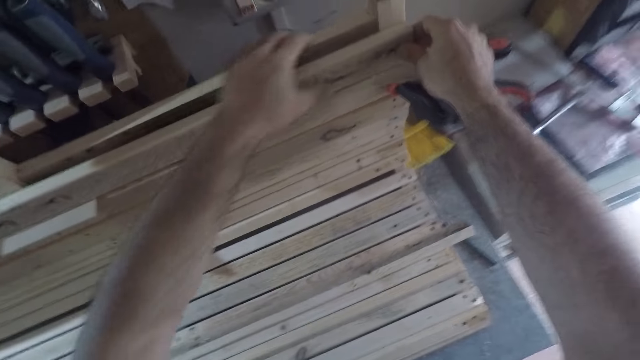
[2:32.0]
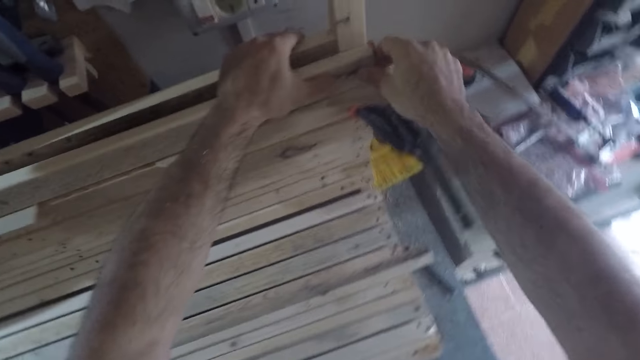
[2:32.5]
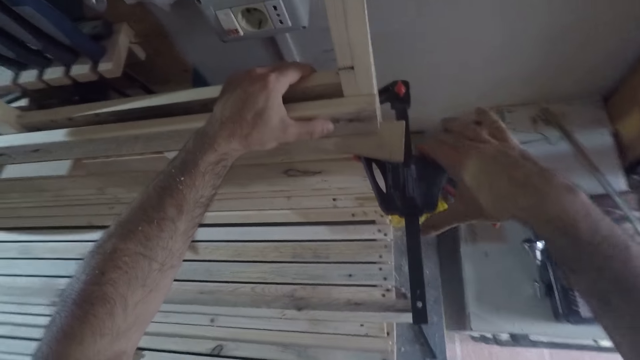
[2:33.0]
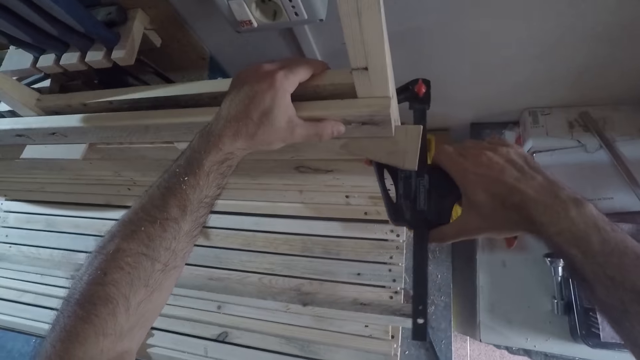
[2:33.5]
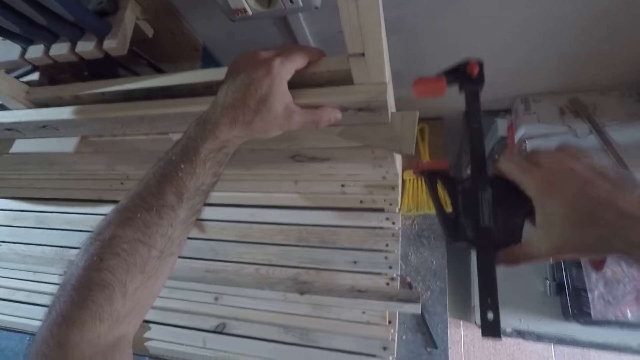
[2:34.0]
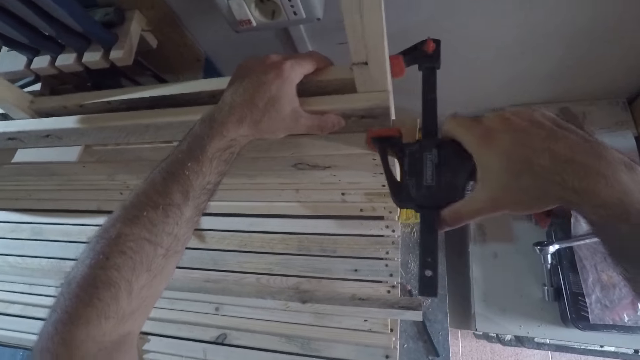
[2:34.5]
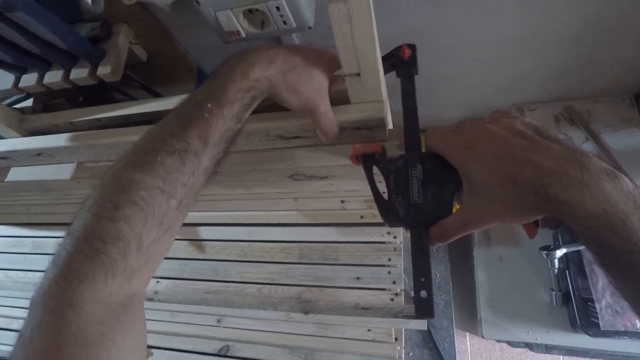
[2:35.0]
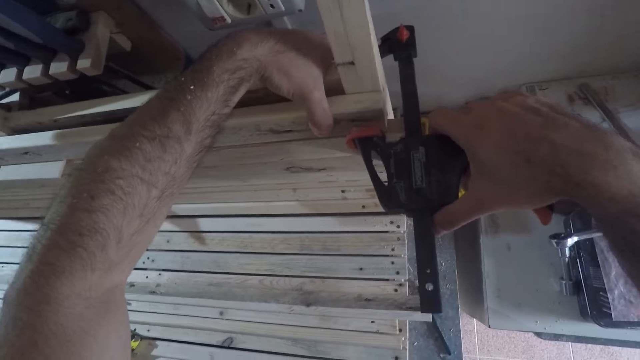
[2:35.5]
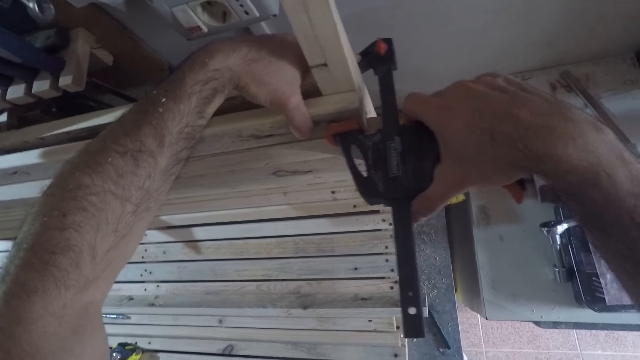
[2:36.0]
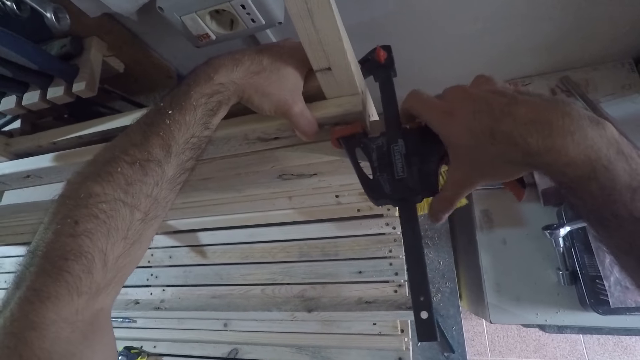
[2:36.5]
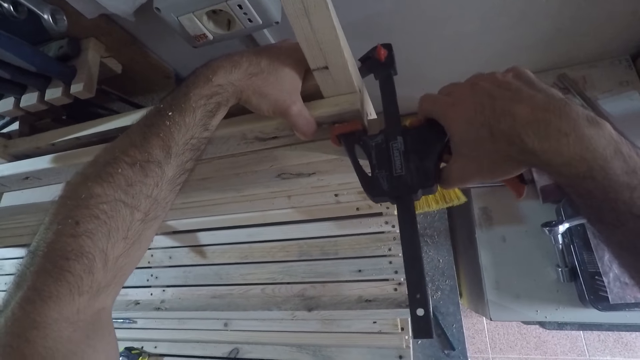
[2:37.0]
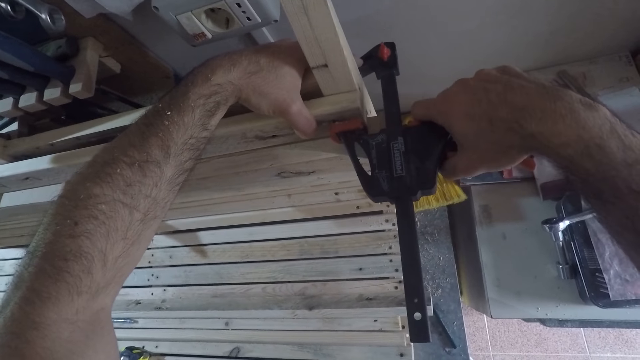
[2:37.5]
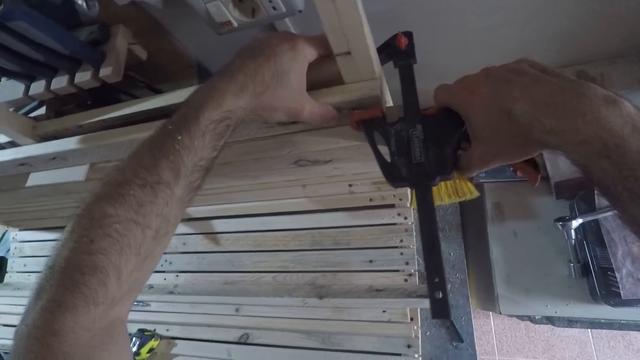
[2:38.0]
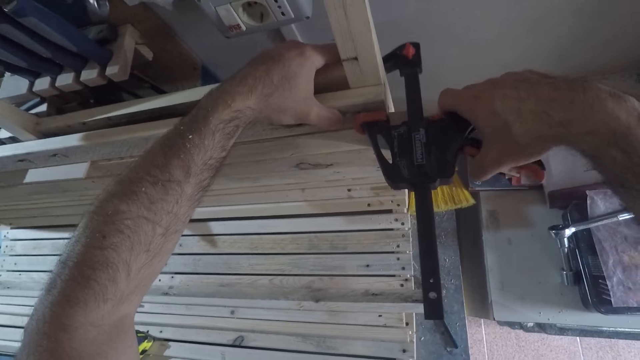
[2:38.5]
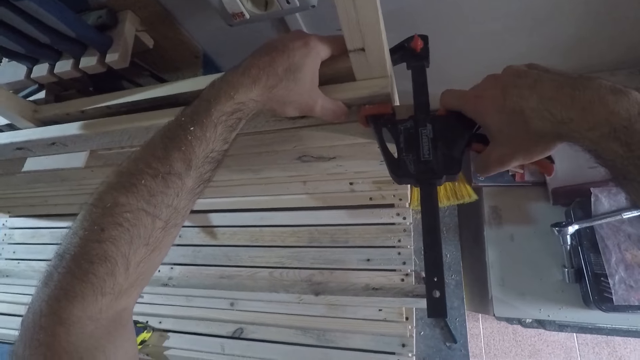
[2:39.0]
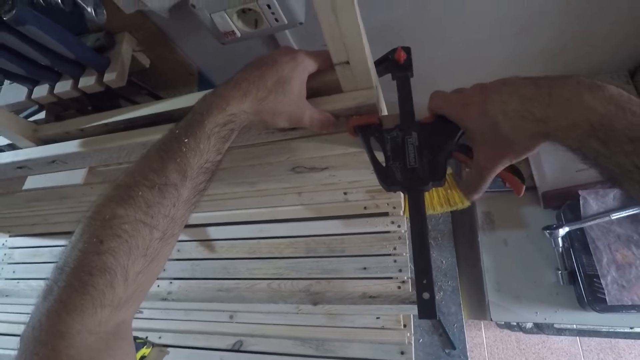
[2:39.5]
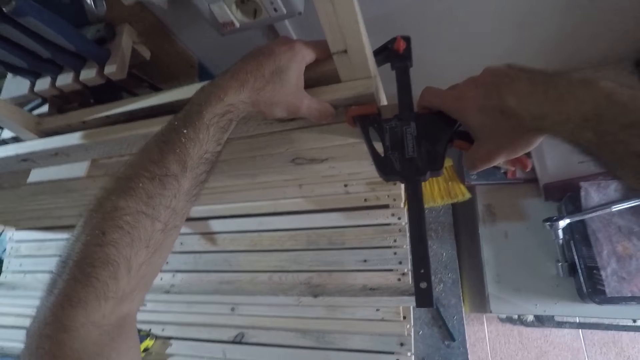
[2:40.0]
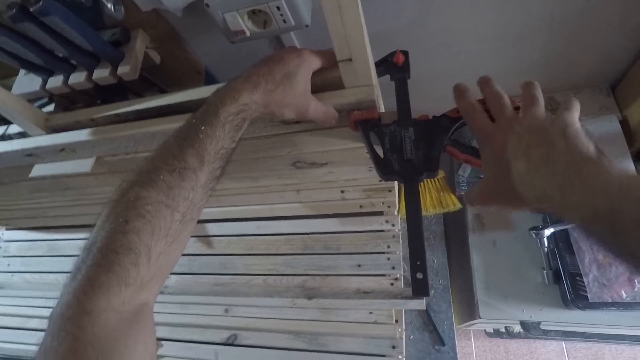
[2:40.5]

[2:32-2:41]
The camera wearer presses a trigger on a clamp to release hold of the furniture. He picks the clamp with his right hand. He holds the pressure treated wood onto the furniture using the clamp. He presses the trigger on the clamp to release hold of the furniture.

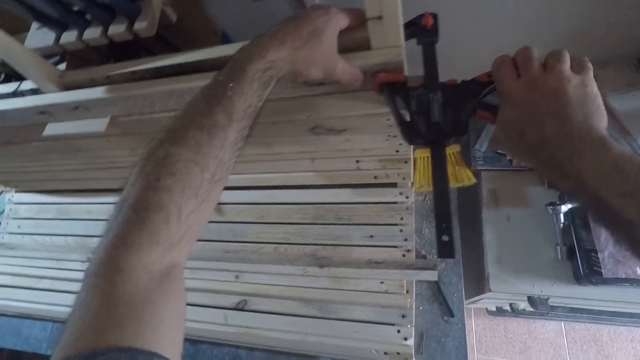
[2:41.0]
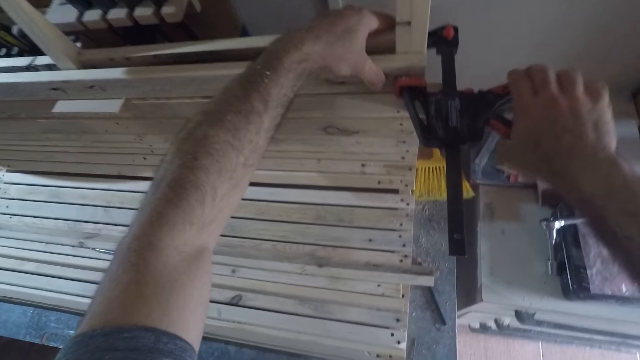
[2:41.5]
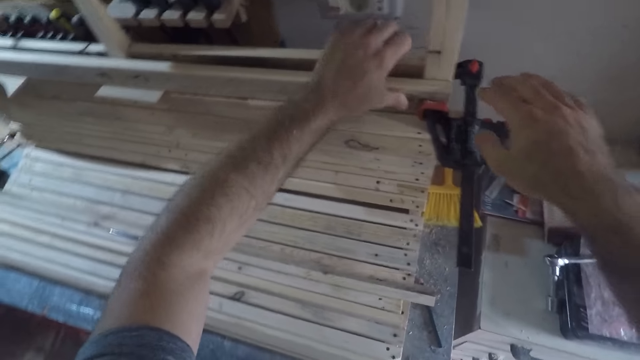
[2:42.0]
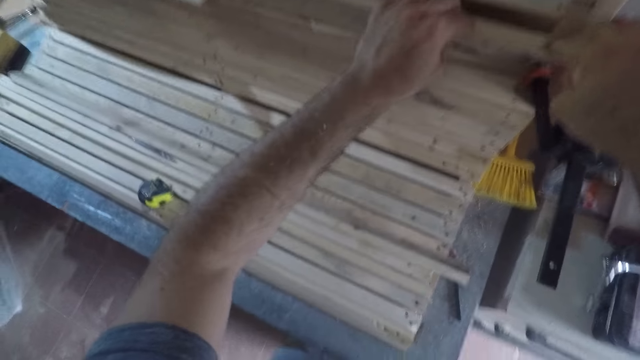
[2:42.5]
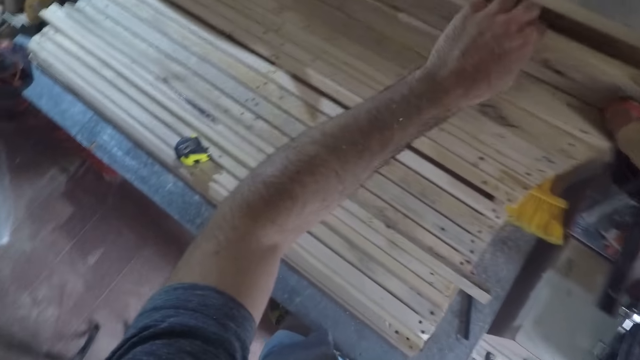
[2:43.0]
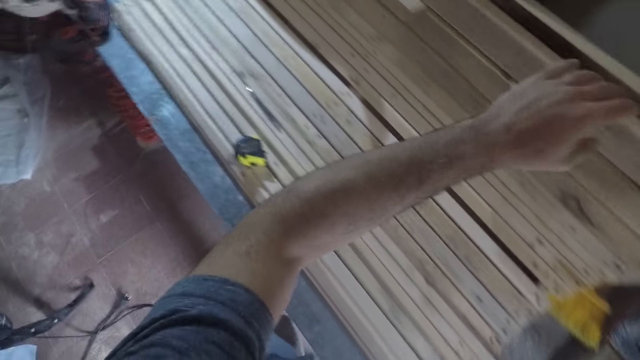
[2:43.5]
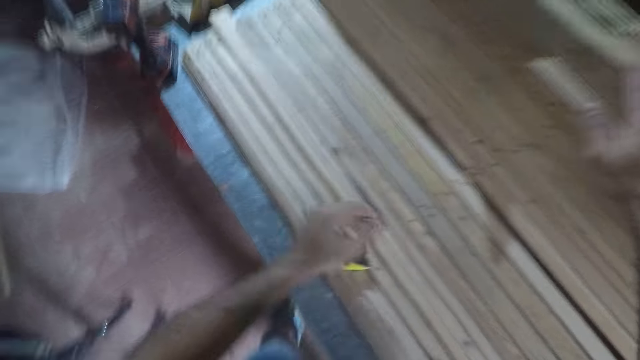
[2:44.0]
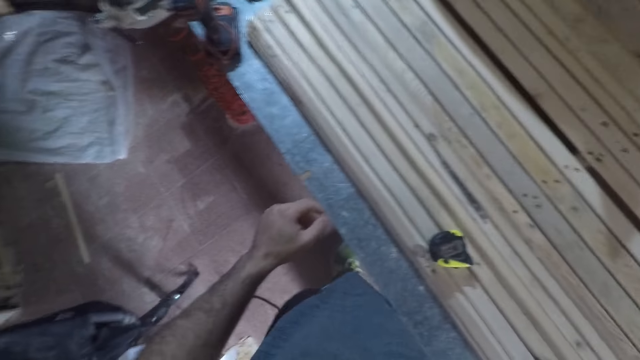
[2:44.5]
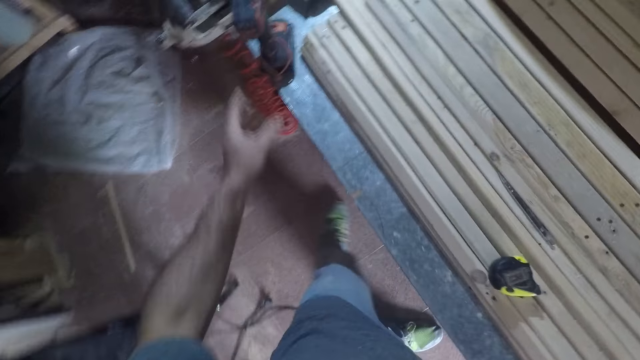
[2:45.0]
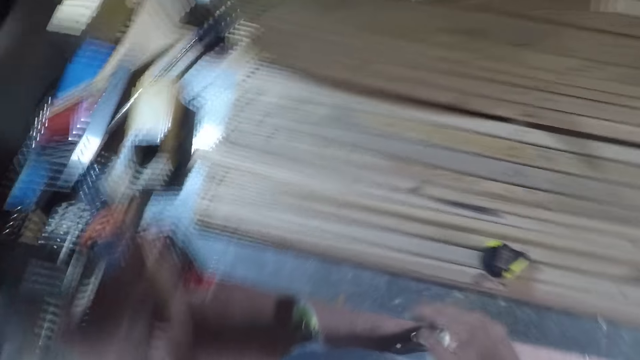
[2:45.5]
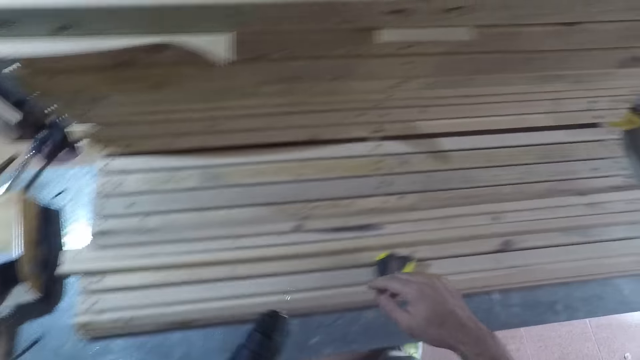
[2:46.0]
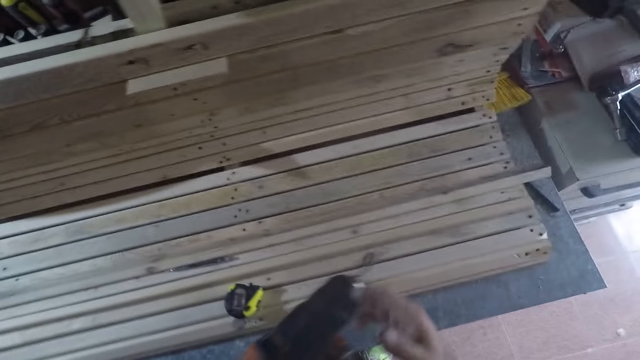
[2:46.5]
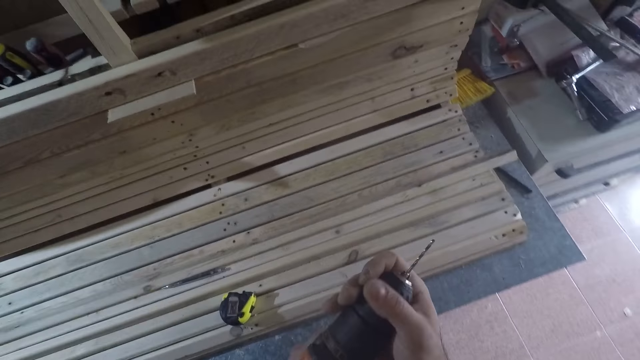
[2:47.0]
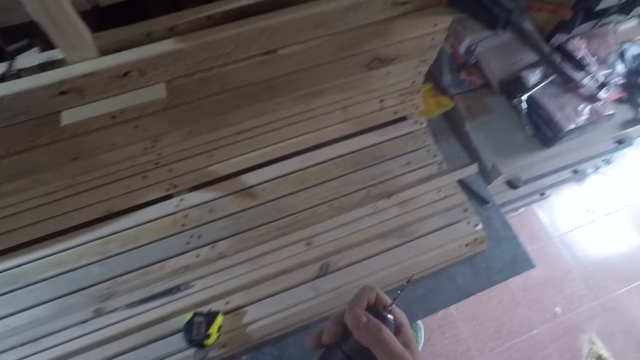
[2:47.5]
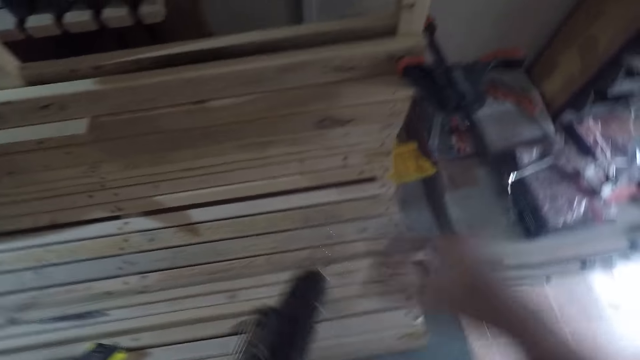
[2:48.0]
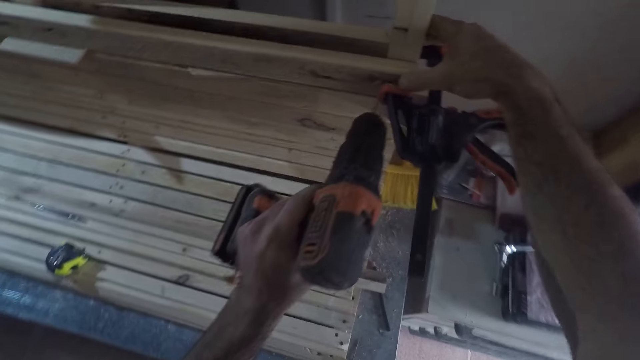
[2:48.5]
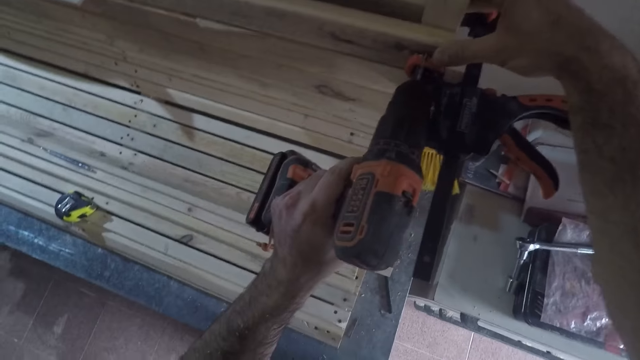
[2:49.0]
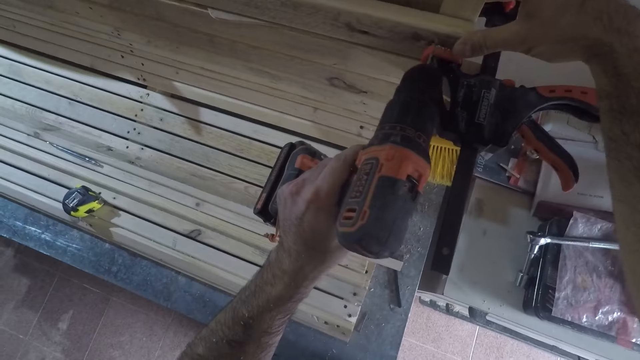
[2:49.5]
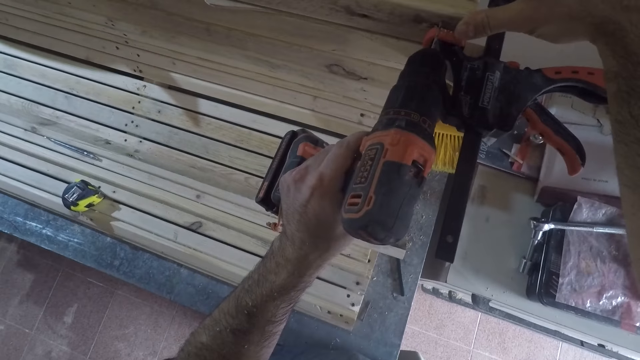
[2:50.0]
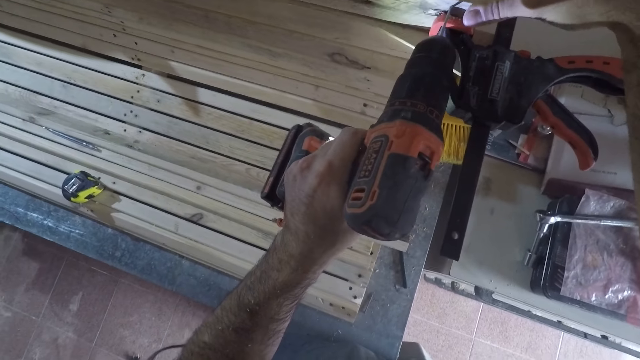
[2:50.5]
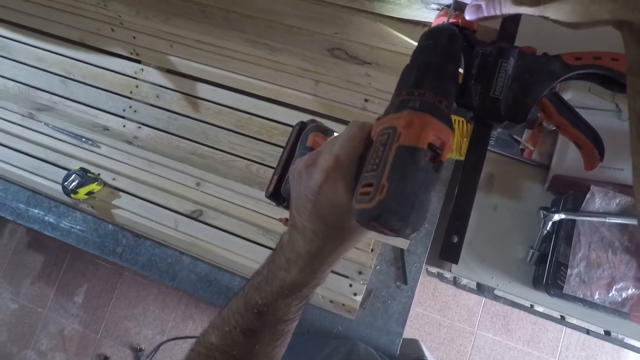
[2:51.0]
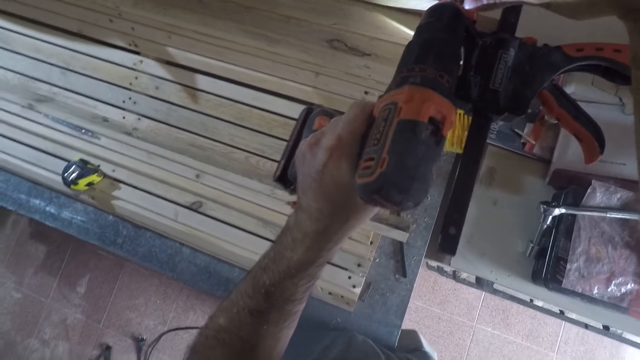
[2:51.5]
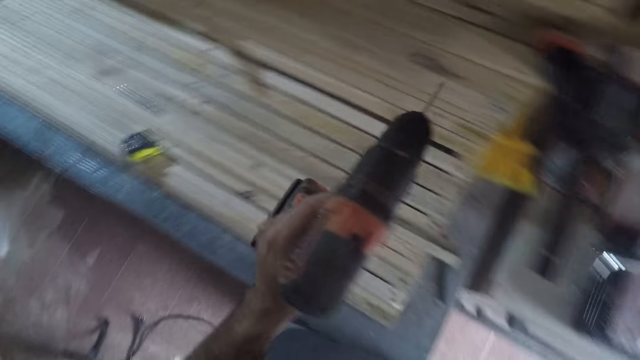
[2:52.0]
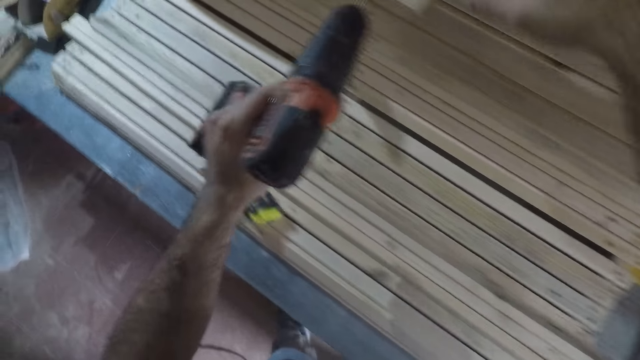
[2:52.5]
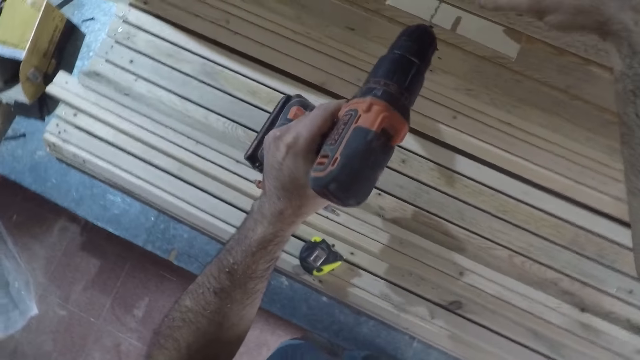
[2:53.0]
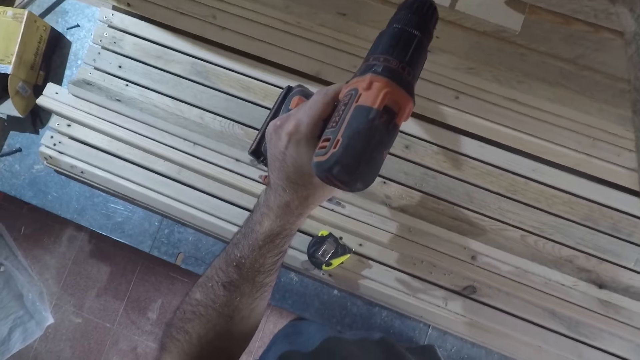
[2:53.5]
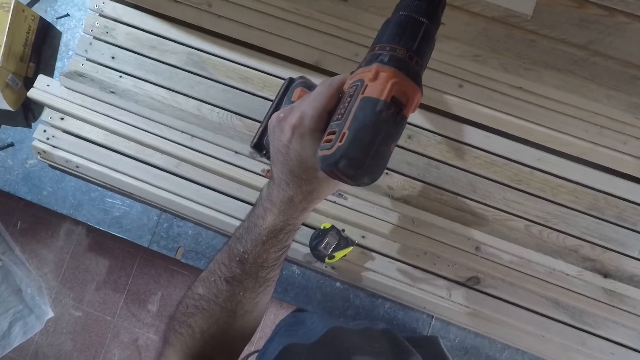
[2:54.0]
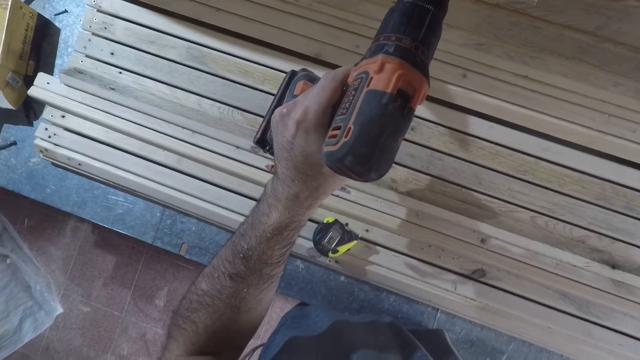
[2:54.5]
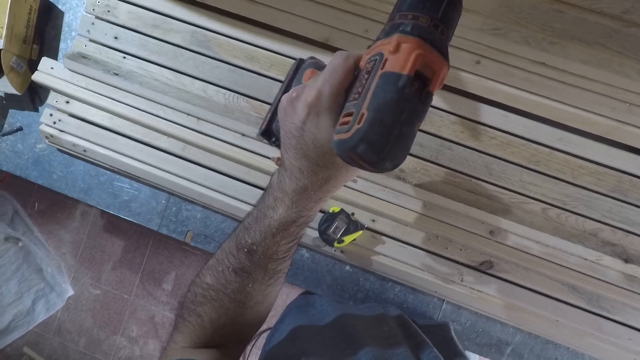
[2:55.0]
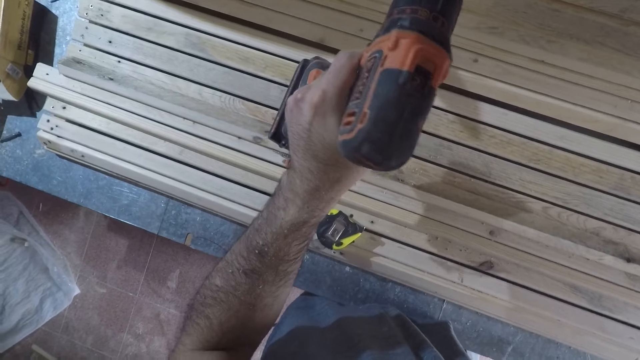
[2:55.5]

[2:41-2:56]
The camera wearer touches the wood piece with both hands. He moves a bit to the left. He picks the power drill on the table with his left hand. He touches the power drill with his right hand. He holds the wood piece with his right hand. He places the power drill on the wood piece. He drills the wood piece with the power drill. He moves to the left. He drills the pressure treated wood.
